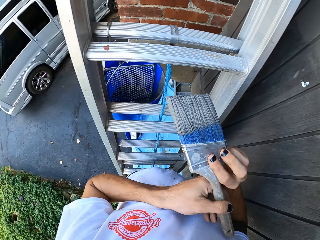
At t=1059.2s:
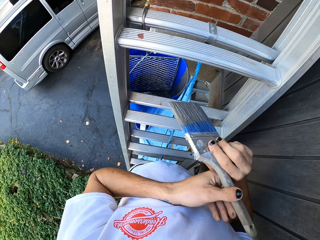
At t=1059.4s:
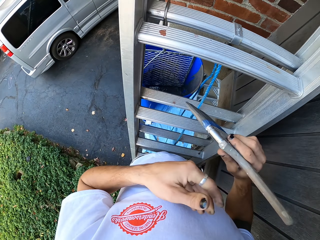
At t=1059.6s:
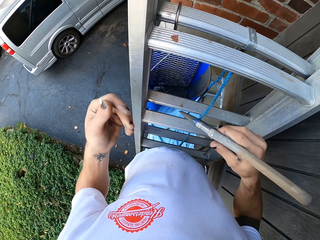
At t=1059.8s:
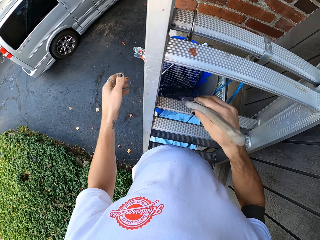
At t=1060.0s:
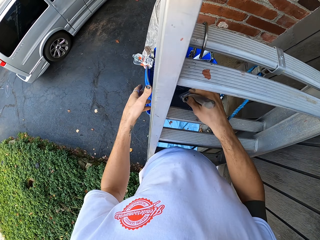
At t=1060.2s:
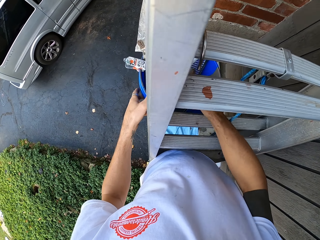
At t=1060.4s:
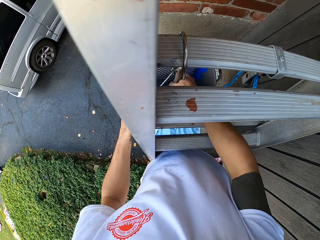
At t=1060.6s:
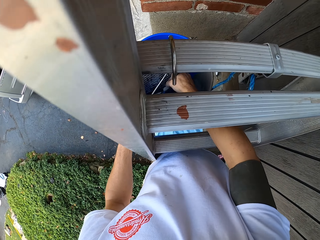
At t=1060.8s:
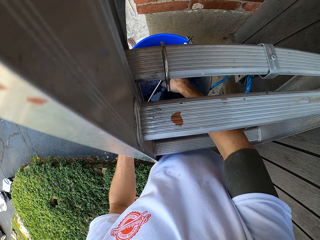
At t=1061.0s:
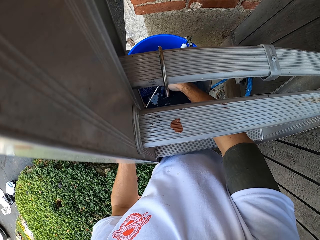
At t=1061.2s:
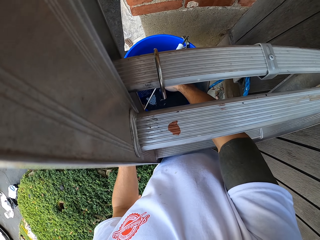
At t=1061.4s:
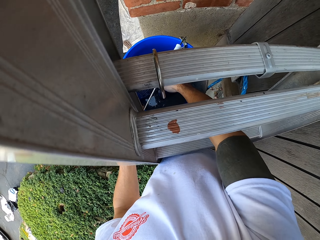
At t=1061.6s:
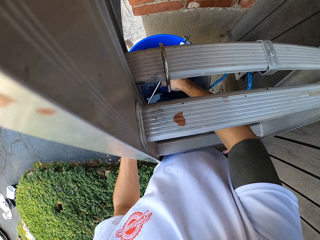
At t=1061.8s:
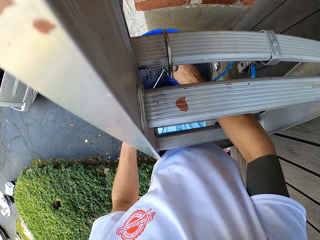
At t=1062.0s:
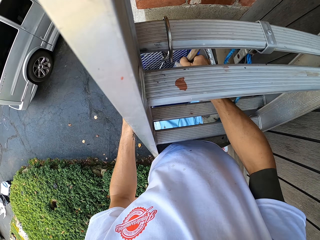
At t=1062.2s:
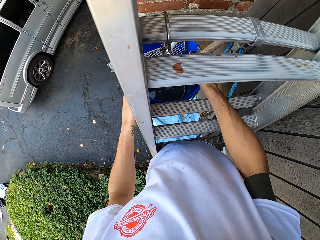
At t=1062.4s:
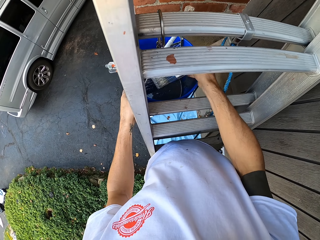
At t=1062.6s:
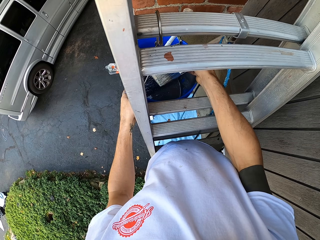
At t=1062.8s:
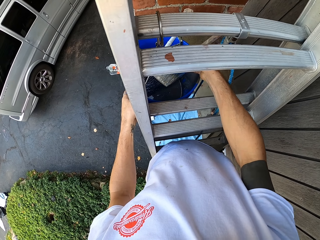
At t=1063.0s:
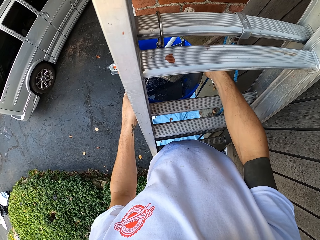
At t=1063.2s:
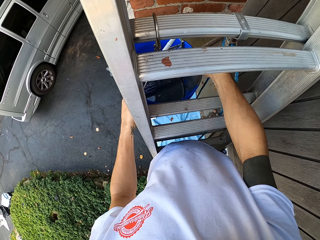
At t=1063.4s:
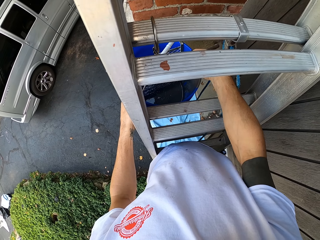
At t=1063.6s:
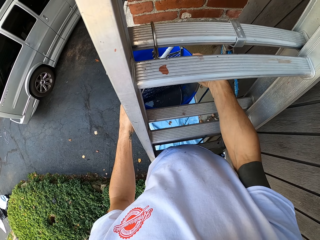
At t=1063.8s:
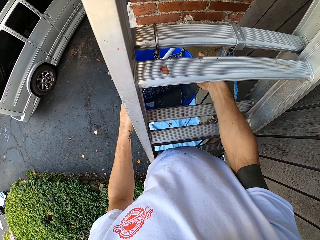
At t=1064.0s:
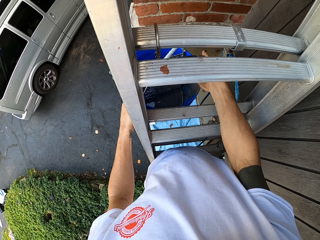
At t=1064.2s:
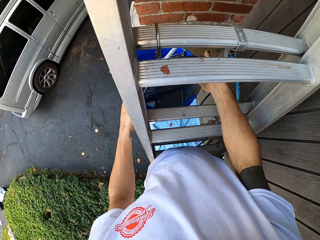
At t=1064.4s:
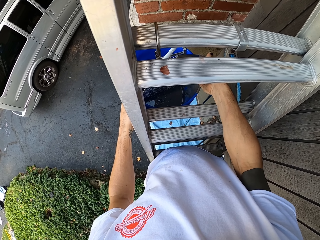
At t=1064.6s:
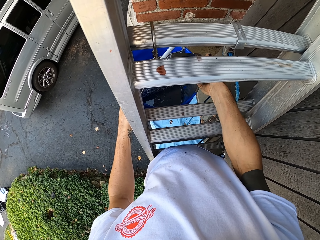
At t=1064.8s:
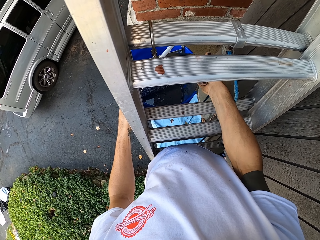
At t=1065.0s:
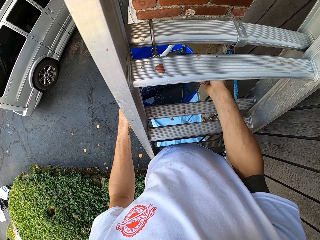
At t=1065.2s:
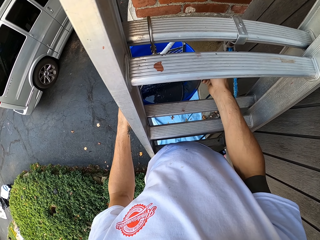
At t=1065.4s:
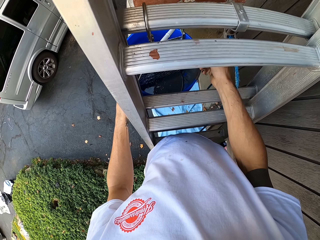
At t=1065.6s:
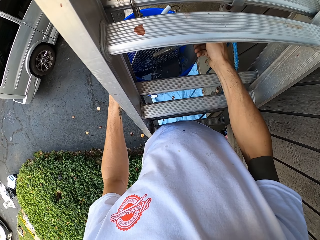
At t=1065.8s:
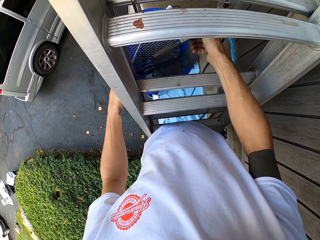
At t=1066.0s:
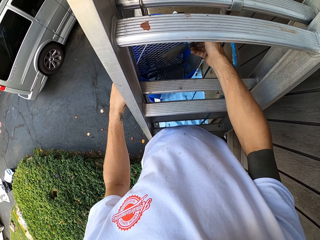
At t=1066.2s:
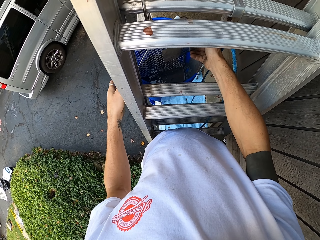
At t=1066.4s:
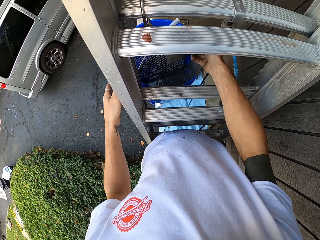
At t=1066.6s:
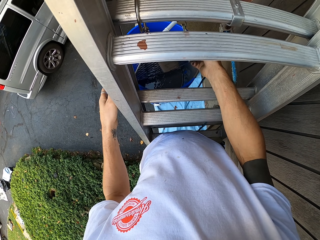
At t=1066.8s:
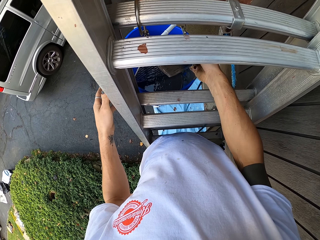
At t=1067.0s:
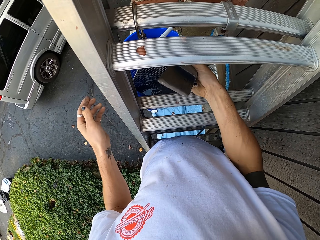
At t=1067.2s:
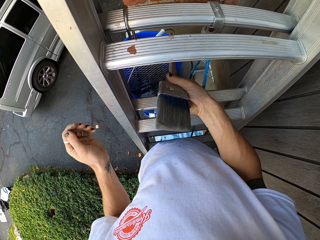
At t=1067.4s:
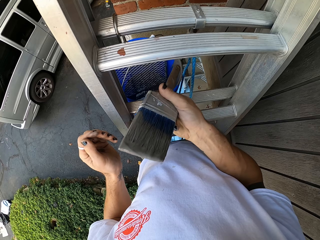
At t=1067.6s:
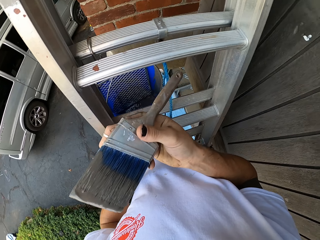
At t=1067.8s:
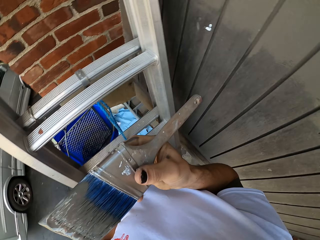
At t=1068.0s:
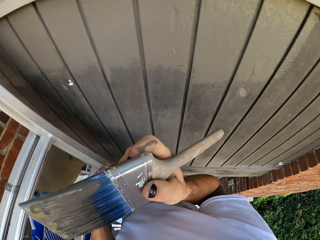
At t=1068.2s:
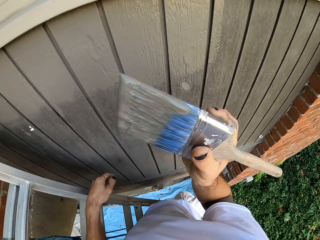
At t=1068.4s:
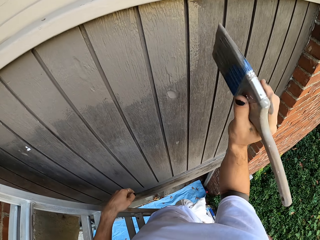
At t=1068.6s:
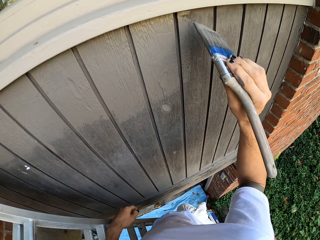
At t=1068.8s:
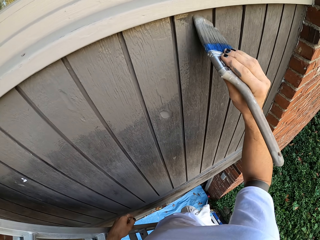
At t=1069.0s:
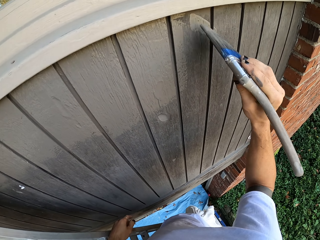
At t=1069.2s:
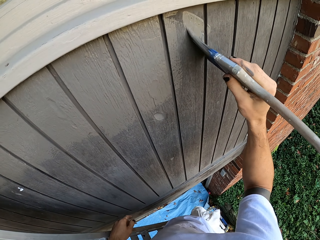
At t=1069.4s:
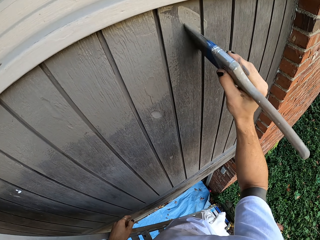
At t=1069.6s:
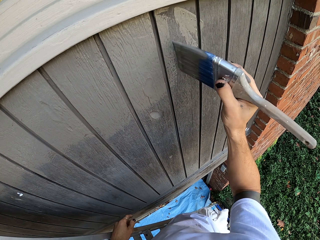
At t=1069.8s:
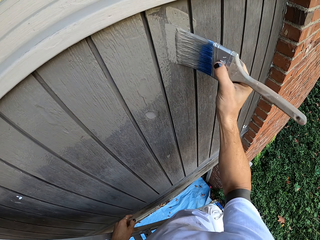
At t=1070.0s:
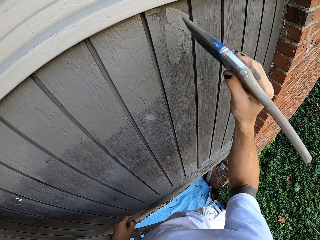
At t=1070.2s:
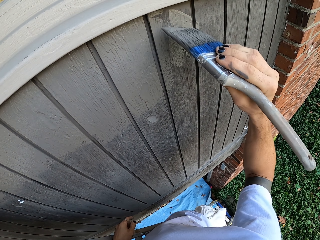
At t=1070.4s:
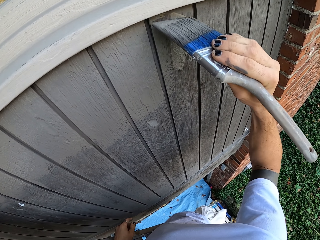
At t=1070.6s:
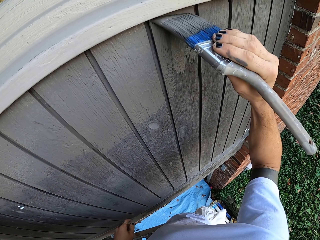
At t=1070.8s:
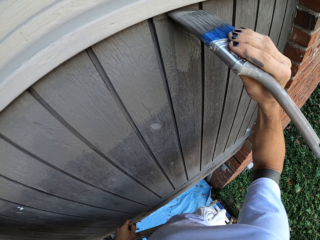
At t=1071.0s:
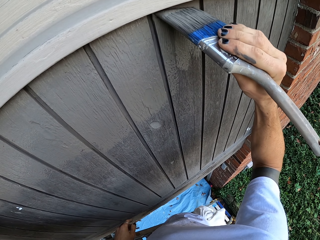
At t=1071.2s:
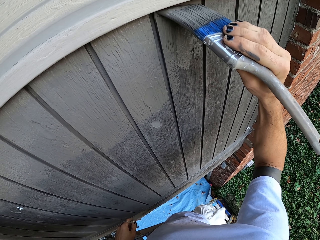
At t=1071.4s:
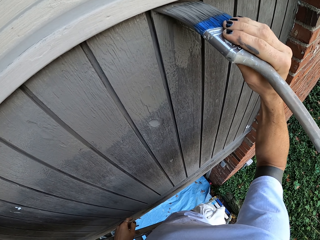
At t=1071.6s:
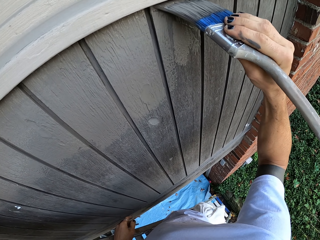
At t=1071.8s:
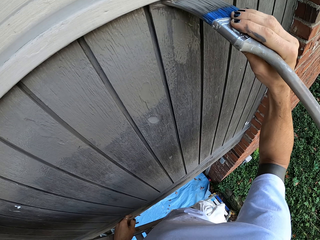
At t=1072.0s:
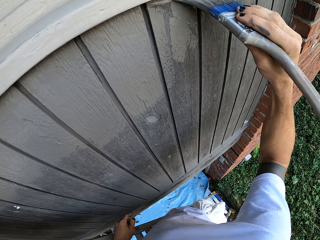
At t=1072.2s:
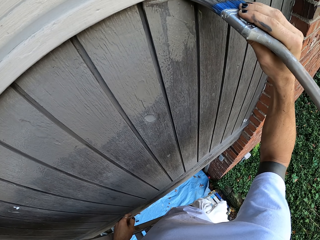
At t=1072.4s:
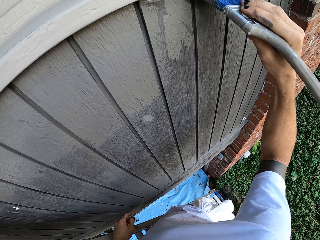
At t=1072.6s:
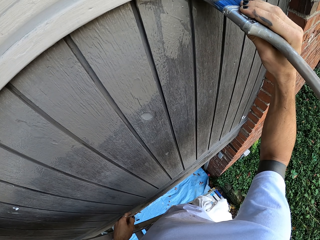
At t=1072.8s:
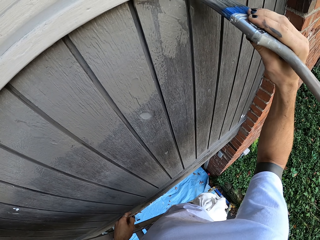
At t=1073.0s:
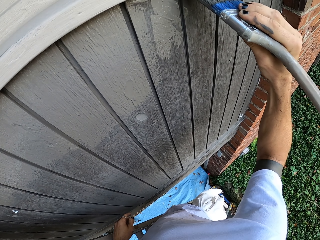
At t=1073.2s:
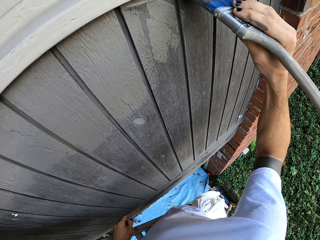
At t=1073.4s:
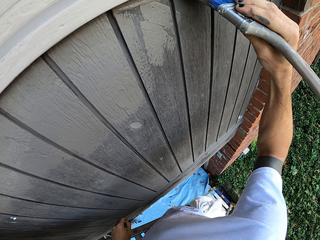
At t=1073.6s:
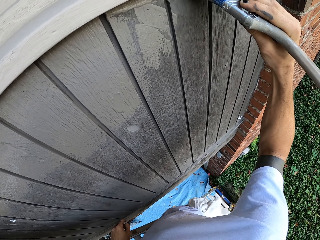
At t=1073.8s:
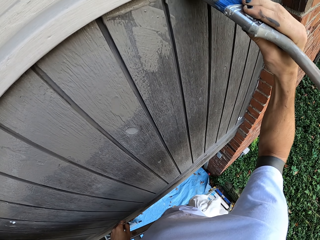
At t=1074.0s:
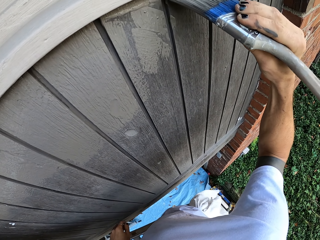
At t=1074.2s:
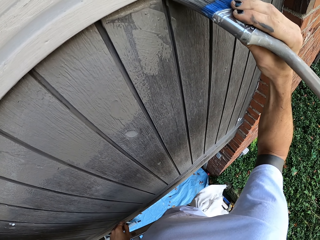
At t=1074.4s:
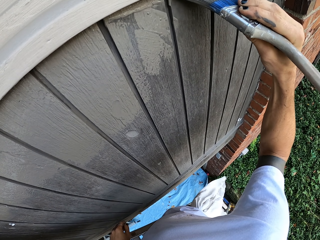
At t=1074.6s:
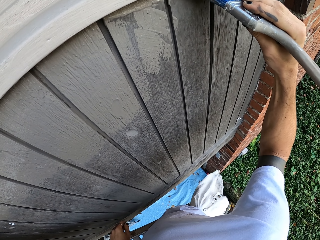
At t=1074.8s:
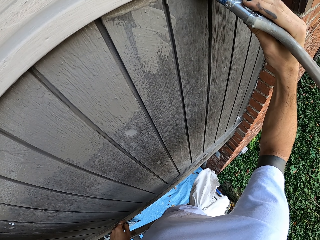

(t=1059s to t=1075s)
The camera wearer picks up a paintbrush with the other hand. He holds the paintbrush with his left hand. He dips the paintbrush in paint in the bucket. He looks around, turns around and paints a wooden wall with the paintbrush.

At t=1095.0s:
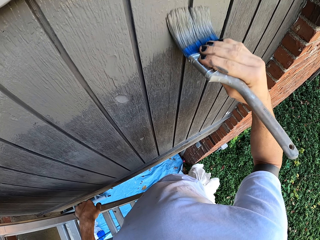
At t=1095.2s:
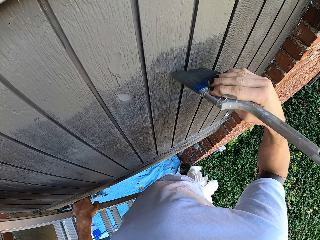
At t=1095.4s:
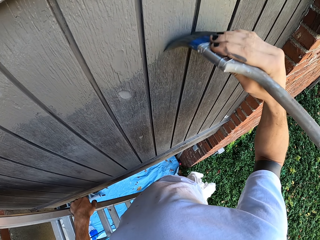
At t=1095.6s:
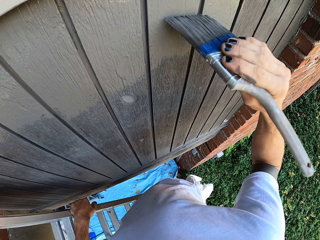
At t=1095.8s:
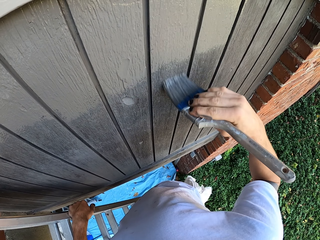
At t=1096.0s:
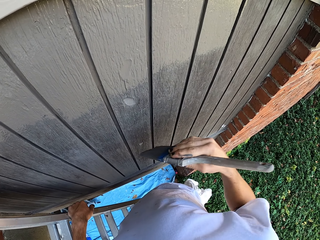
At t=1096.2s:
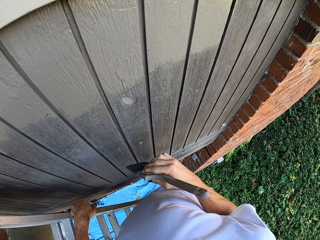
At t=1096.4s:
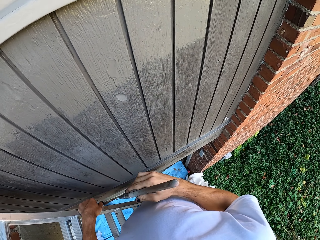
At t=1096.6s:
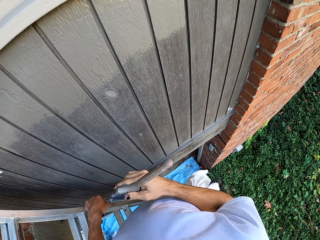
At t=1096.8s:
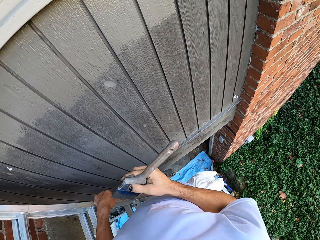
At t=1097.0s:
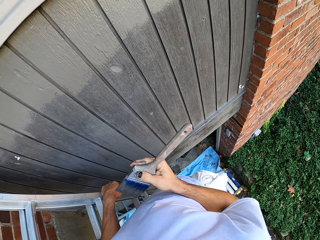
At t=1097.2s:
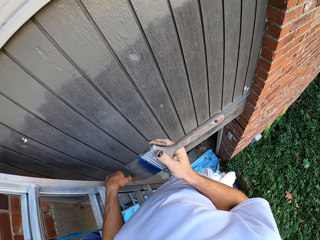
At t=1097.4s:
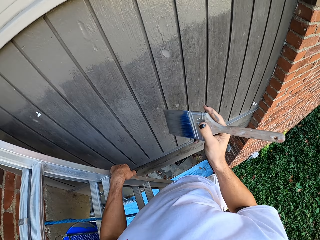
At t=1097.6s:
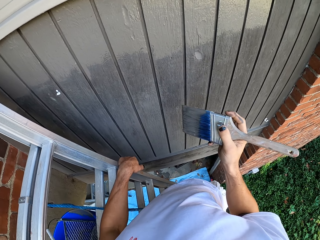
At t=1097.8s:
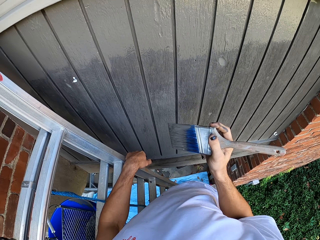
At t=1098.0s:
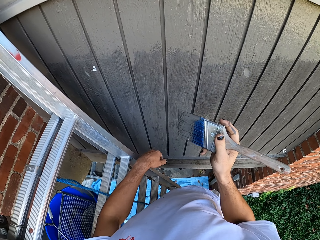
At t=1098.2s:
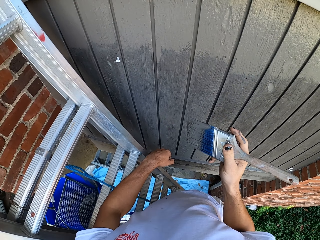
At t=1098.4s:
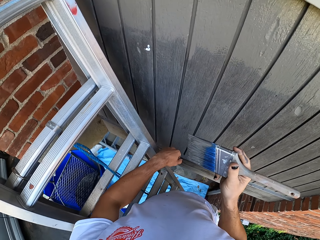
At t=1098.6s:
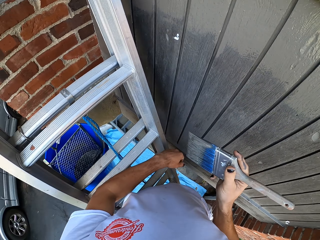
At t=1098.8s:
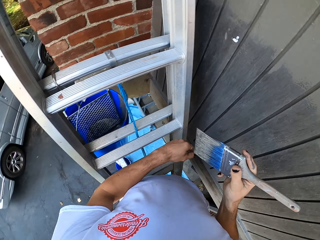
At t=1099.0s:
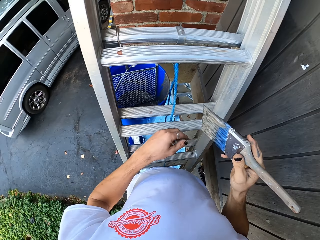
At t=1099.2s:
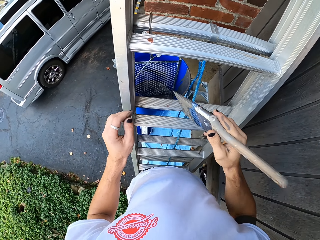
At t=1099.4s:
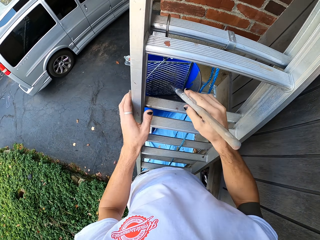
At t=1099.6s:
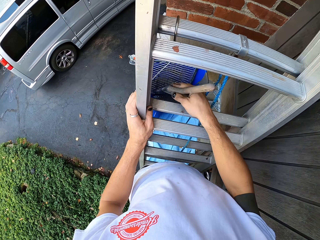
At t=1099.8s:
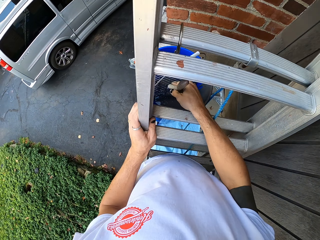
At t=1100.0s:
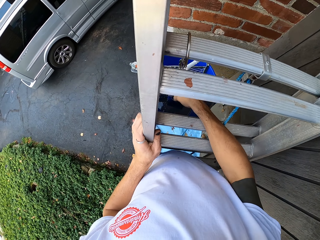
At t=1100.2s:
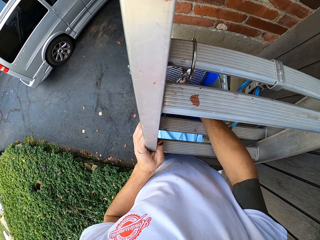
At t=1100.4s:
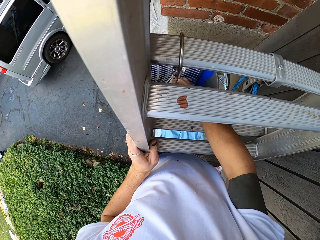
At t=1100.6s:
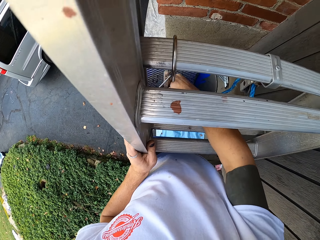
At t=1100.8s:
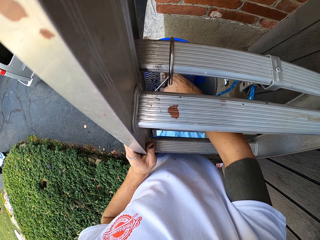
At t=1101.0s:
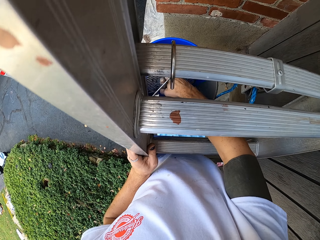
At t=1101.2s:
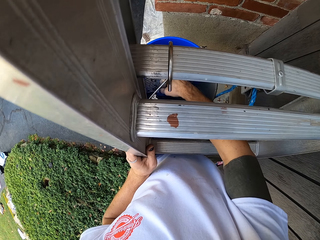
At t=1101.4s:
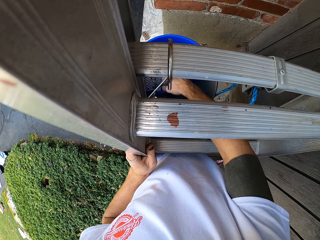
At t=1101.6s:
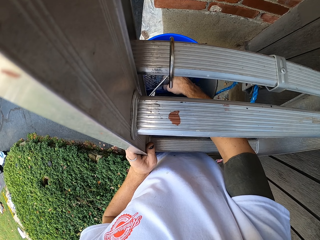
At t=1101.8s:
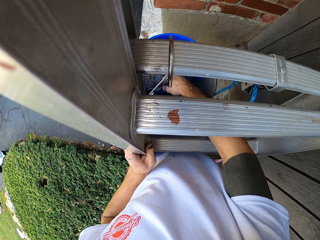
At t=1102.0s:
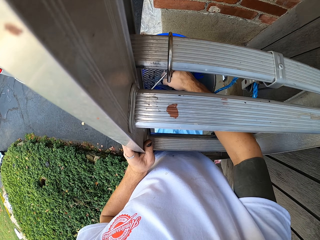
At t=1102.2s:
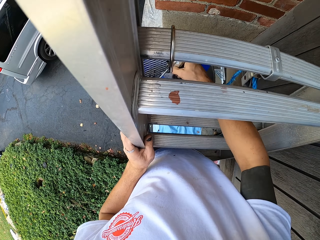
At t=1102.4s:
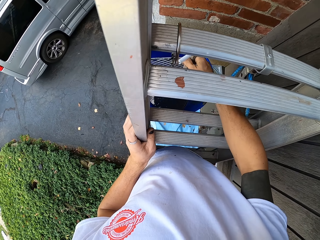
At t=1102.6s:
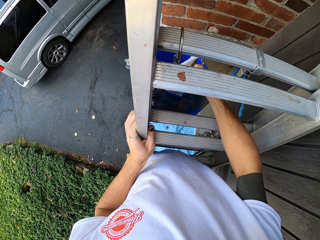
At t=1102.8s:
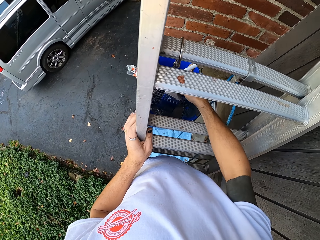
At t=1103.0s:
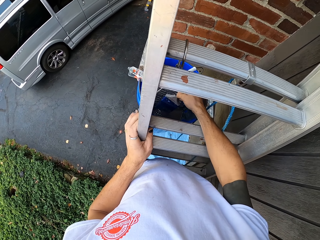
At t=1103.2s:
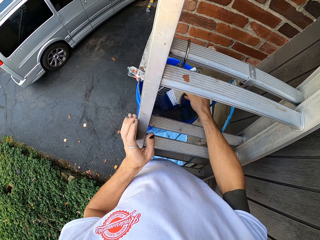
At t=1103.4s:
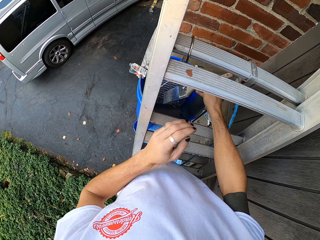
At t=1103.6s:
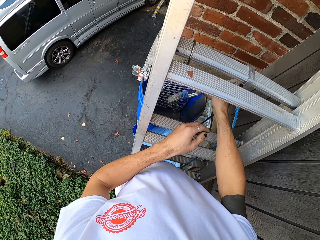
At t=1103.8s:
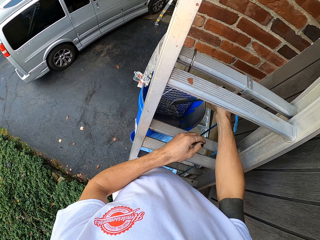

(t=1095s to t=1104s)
The camera wearer holds a paintbrush. They look around. They move around the compound. They touch the ladder. They dip the paintbrush in the paint can.
